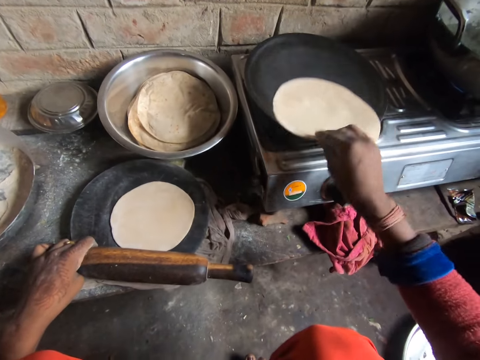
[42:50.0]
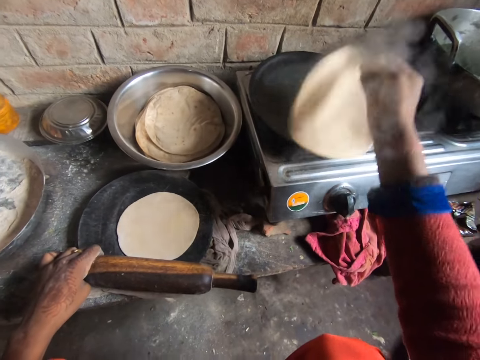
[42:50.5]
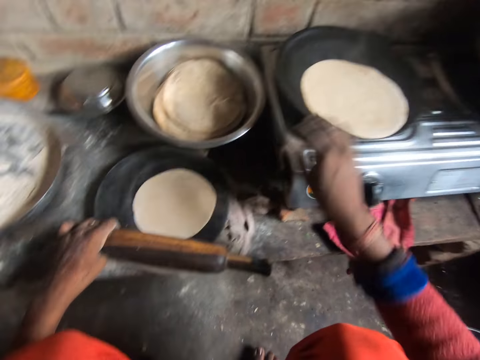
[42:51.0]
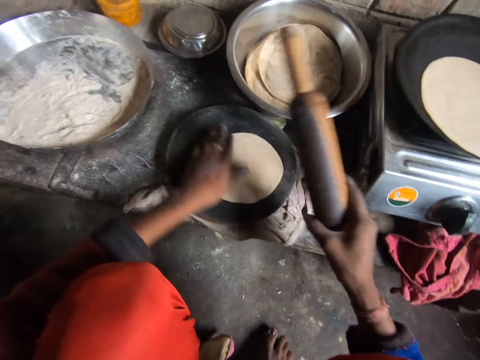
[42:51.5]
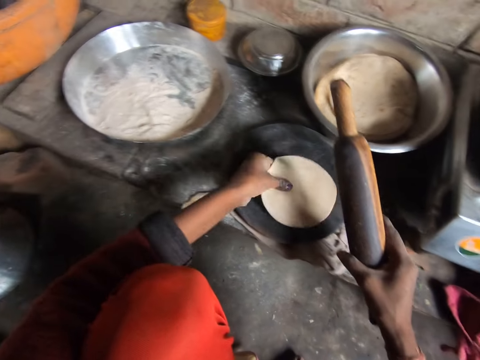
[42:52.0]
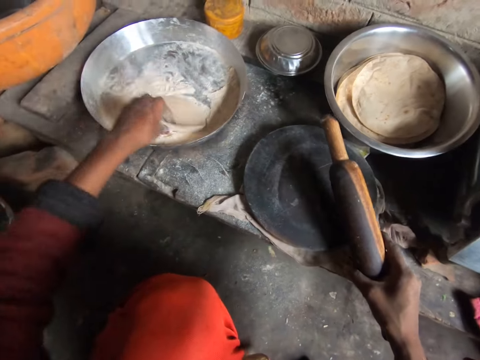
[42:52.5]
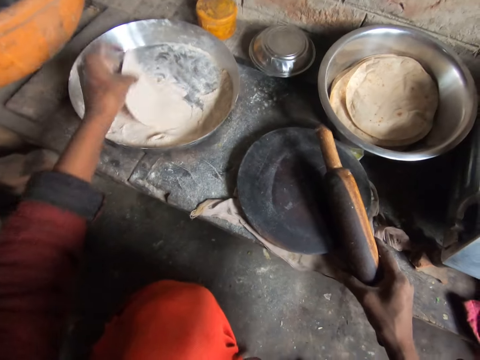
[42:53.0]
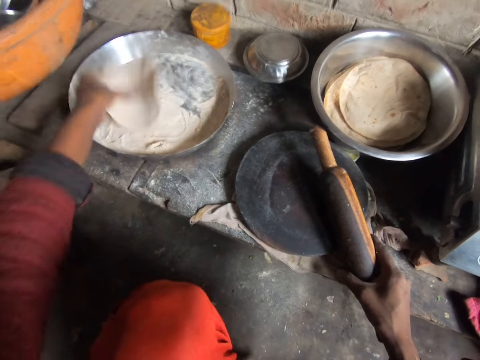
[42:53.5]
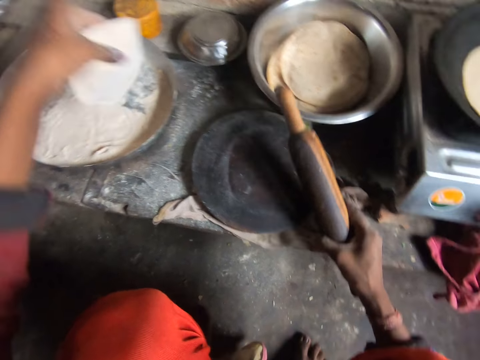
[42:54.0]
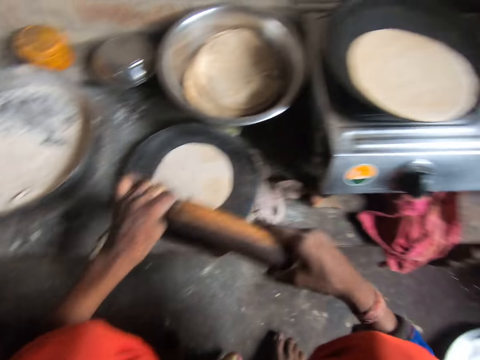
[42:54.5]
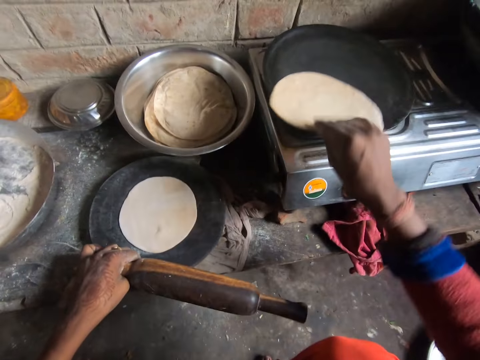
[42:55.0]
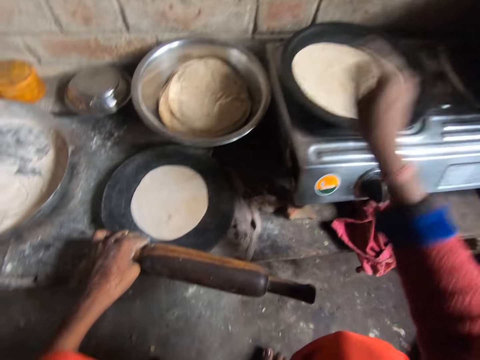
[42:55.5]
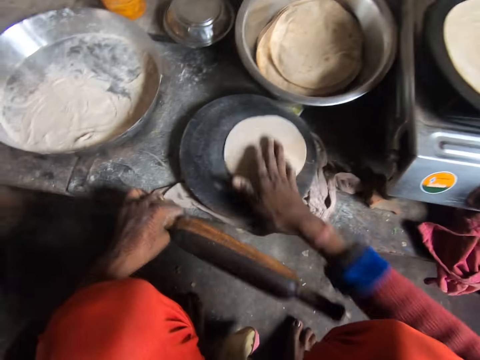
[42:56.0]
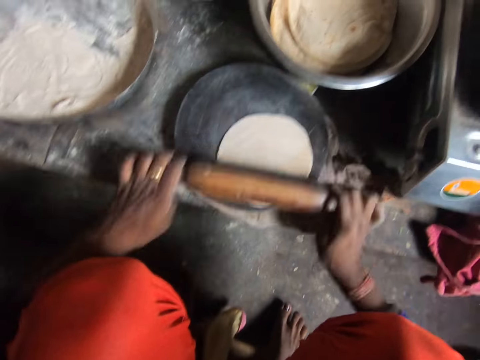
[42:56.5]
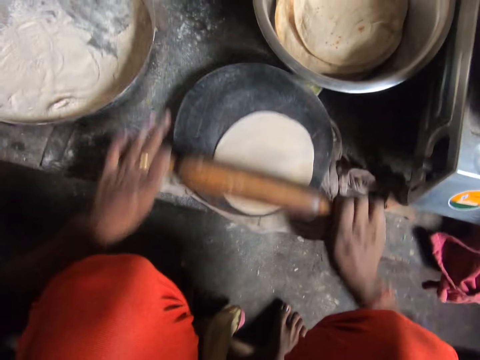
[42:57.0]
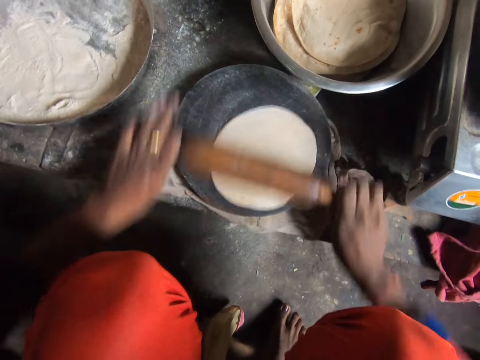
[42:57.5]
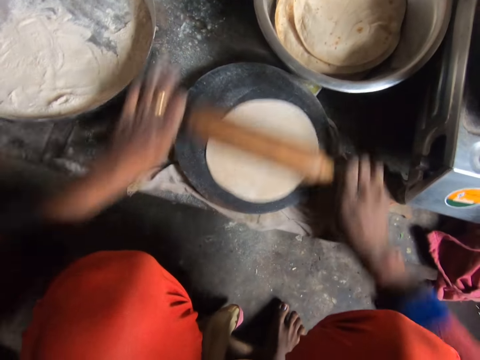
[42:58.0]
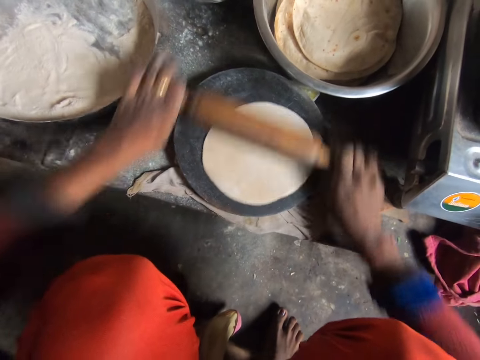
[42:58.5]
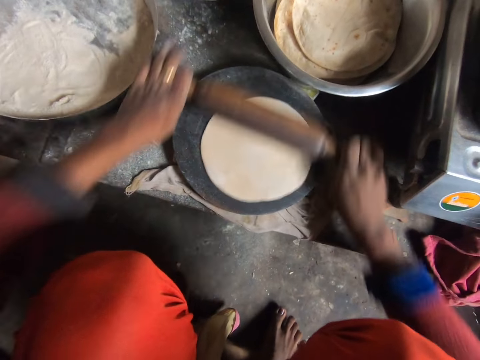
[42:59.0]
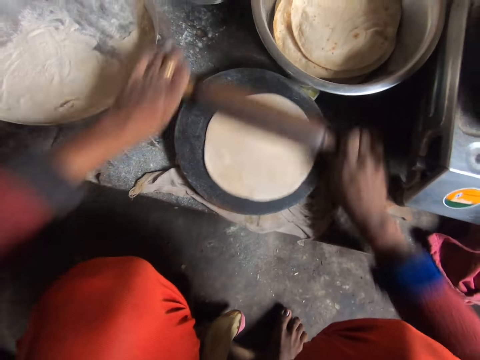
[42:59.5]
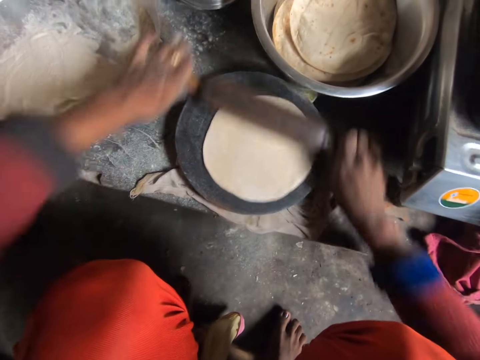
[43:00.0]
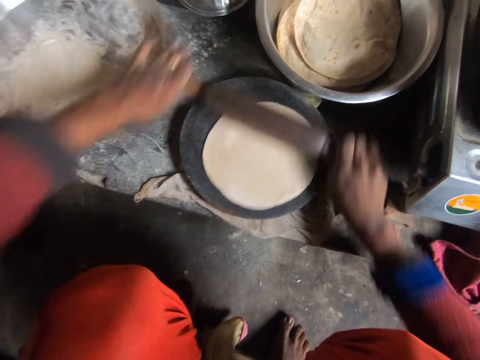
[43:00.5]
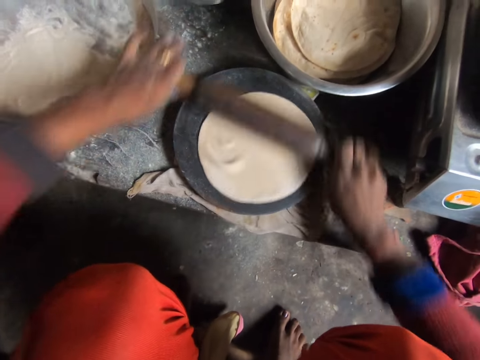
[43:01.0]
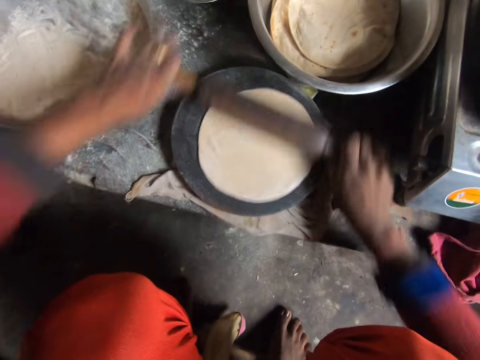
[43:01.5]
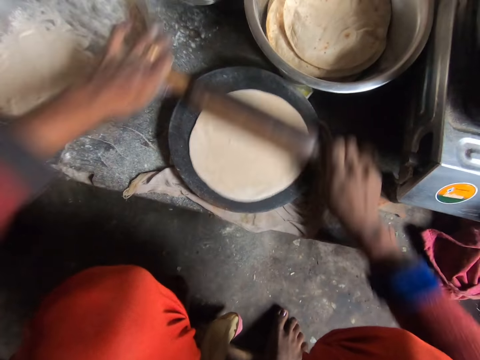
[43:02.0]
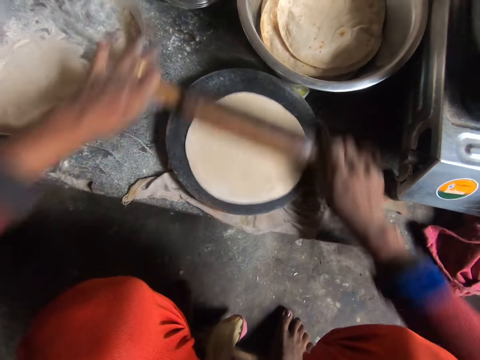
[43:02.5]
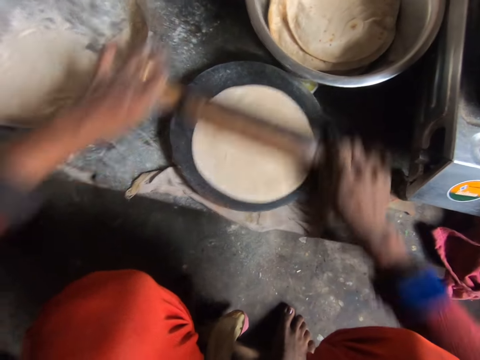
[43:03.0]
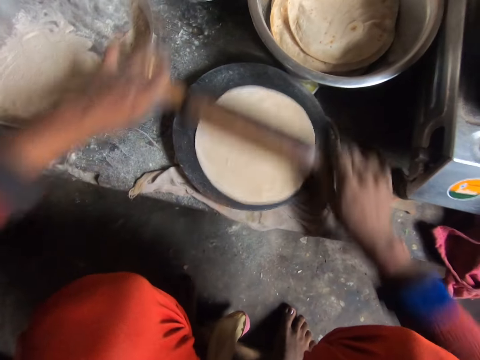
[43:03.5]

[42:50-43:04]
The camera wearer picks up the pancake crust from the wooden board. She adds flour to the pancake crust in her hand. She puts the flatbread in the tray. She drops the pancake crust on the wooden board. She picks up the flatbread on the dough round board. She turns the pancake on the frying pan. She turns the pancake crust on the wooden board. She rolls out the pancake crust on the wooden board with the rolling pin.

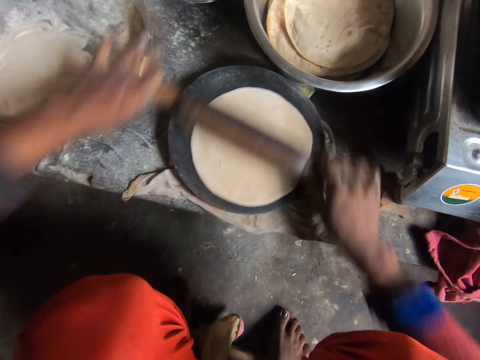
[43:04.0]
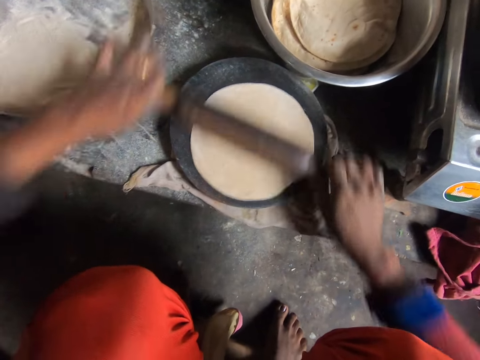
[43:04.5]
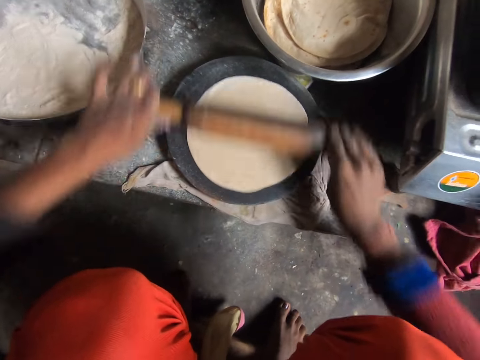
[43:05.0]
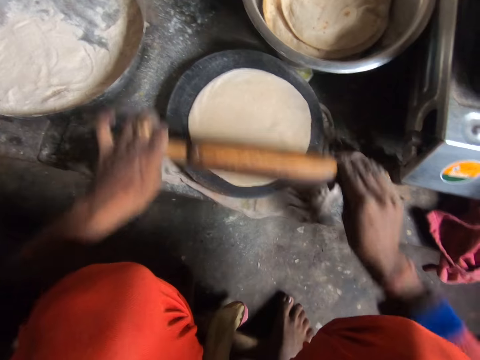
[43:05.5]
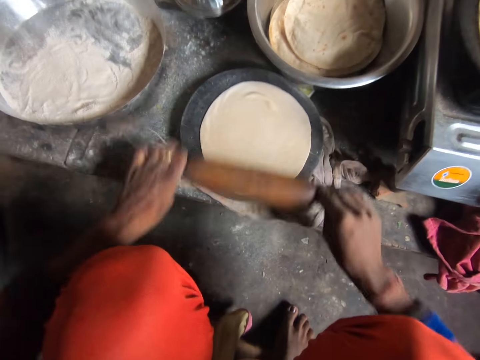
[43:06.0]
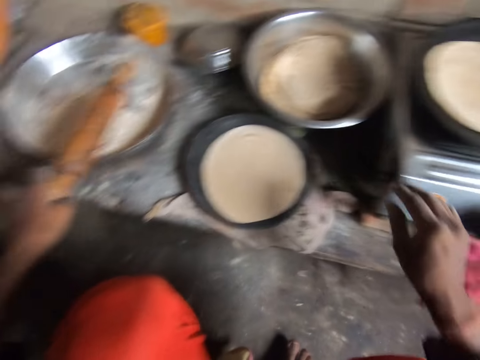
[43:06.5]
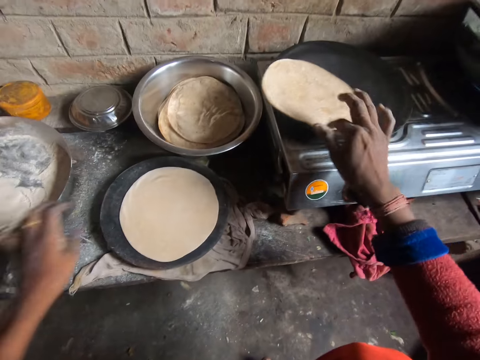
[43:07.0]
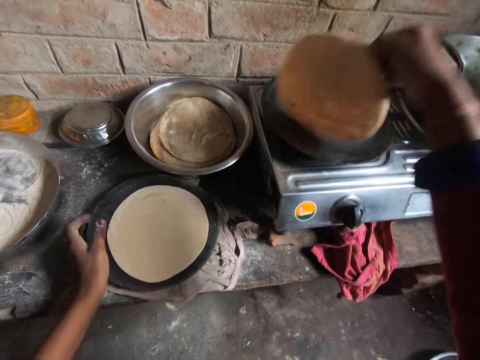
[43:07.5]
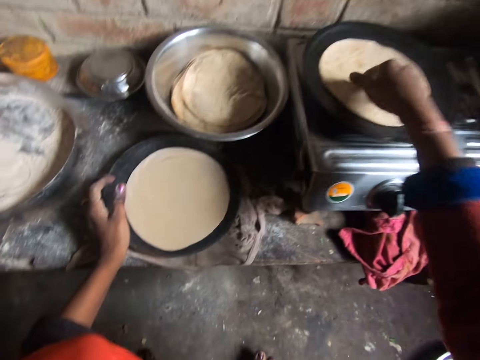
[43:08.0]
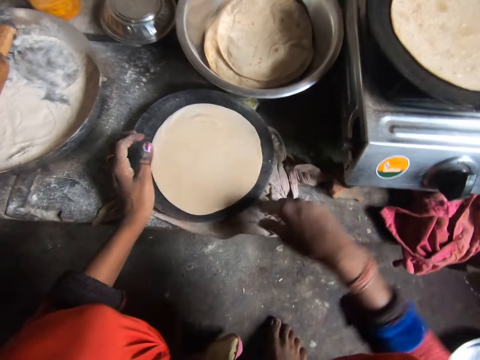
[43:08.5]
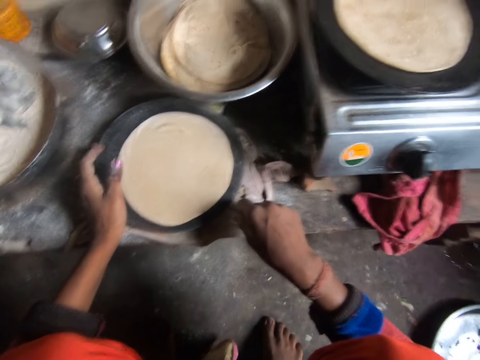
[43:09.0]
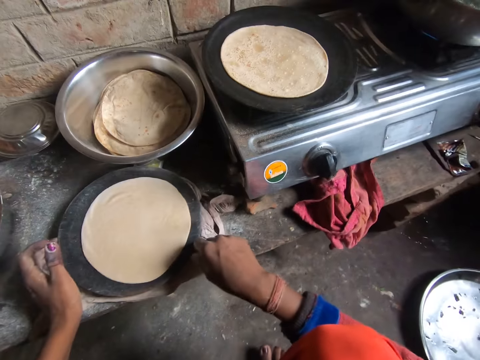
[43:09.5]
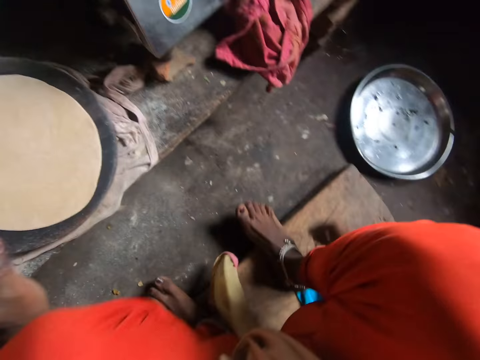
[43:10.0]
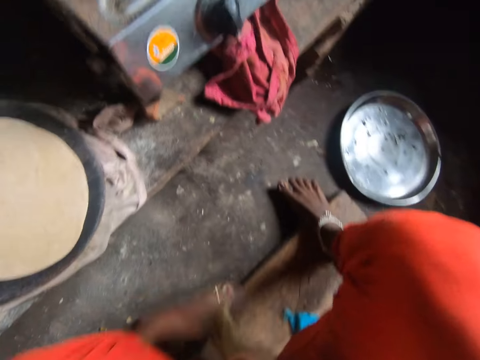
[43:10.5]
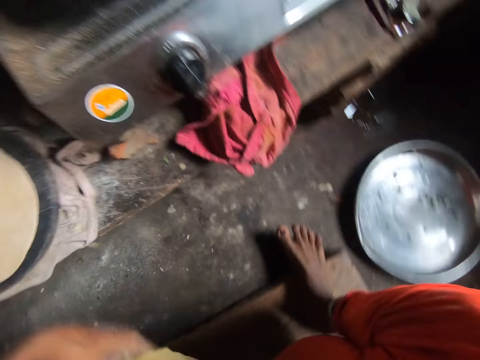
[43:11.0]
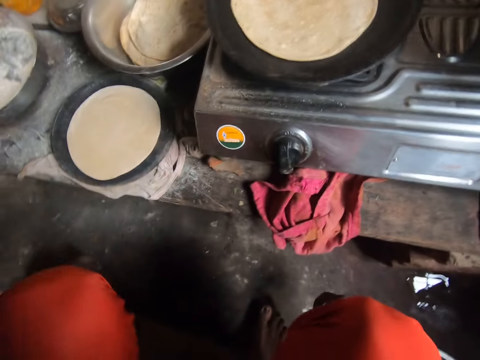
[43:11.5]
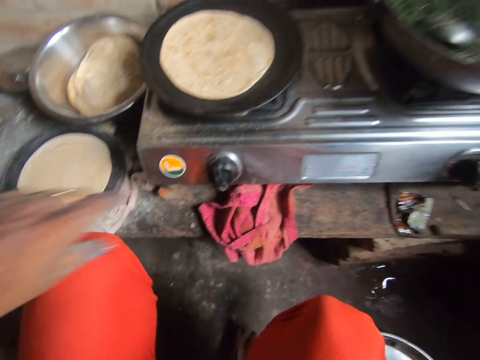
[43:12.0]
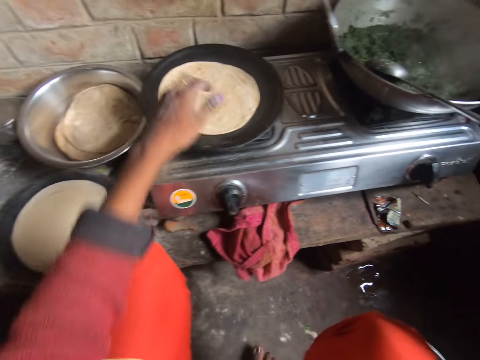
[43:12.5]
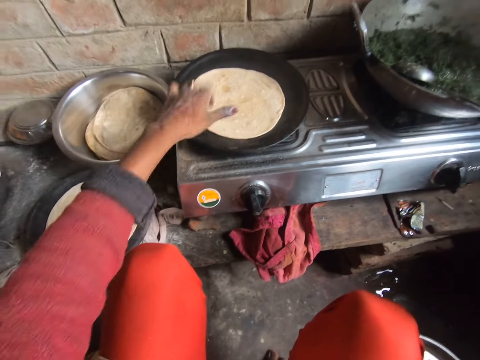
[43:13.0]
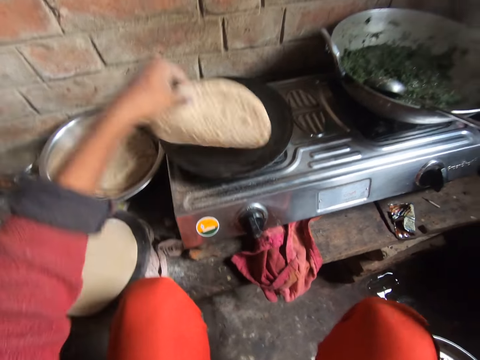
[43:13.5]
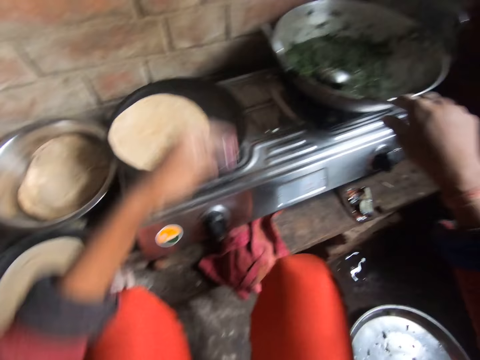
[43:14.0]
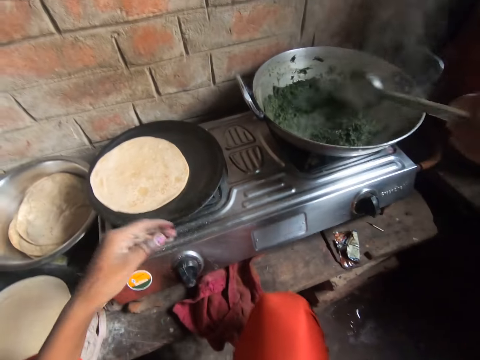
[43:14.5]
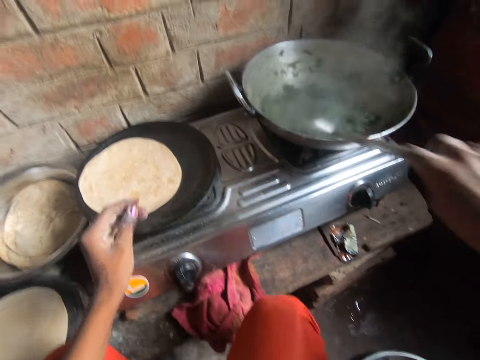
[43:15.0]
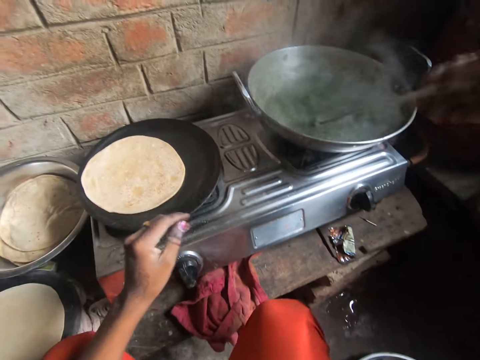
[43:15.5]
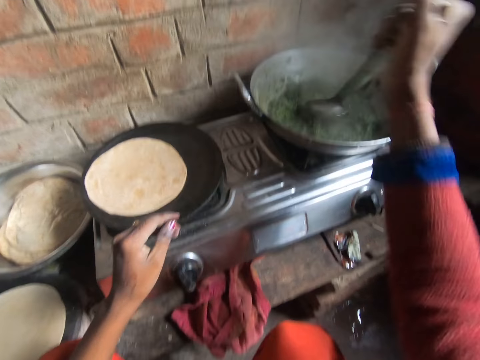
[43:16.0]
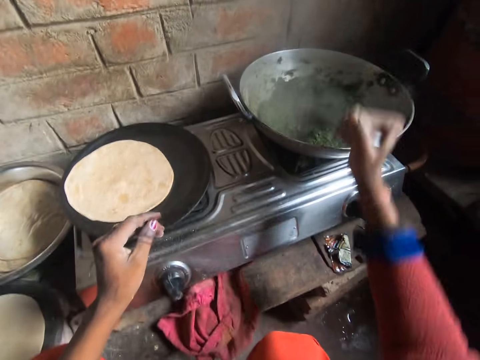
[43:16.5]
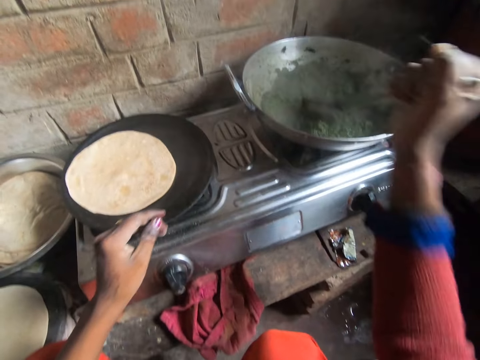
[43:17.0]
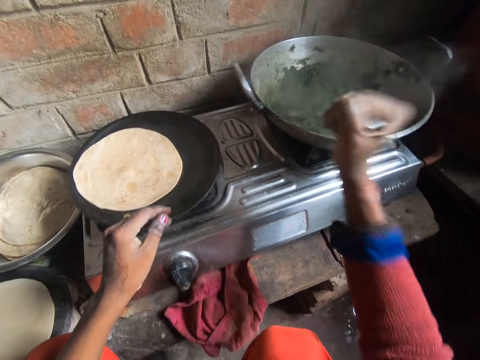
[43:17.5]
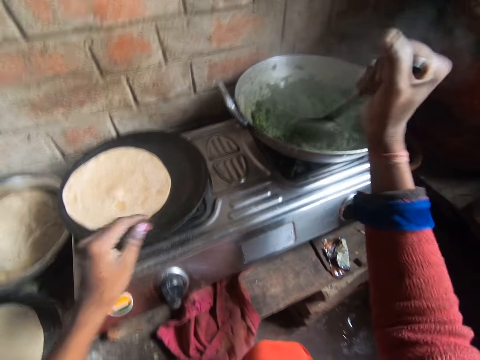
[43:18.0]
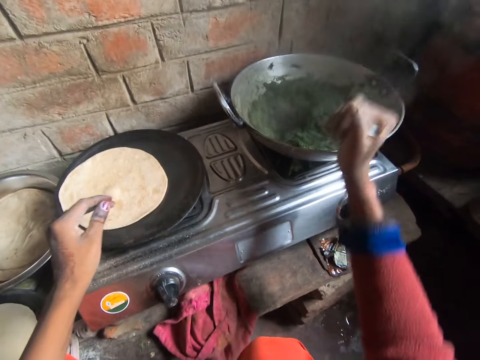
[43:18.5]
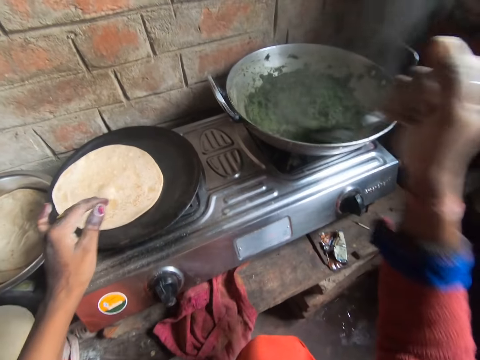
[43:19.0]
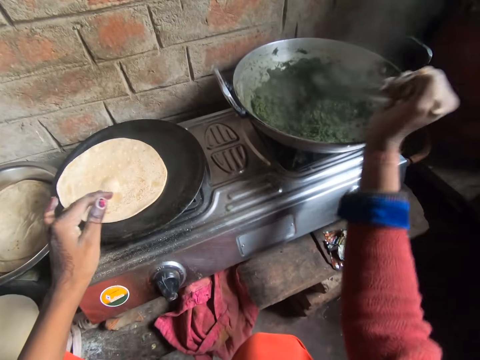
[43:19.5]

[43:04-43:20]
The camera wearer drops the rolling pin in the bowl. They turn the pancake on the frying pan. They stand on the floor. They turn the pancake on the frying pan. They stir the vegetable soup with the cooking spoon in the cooking dish.
